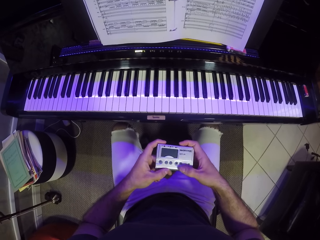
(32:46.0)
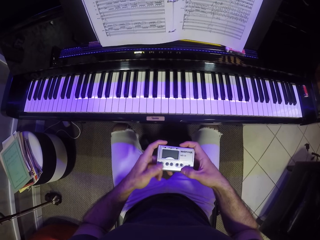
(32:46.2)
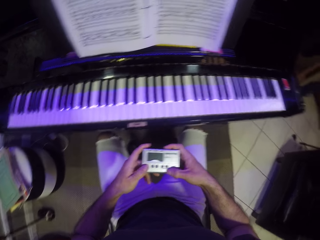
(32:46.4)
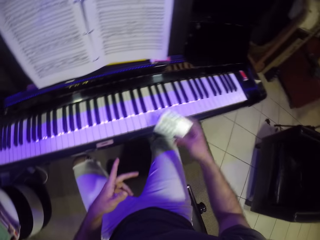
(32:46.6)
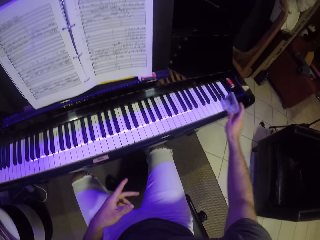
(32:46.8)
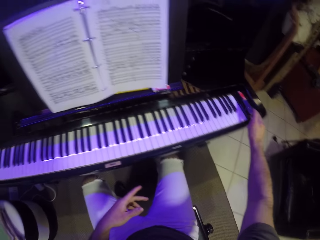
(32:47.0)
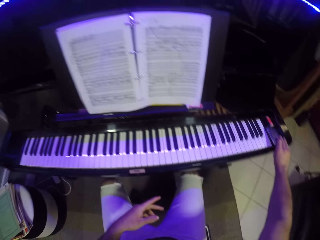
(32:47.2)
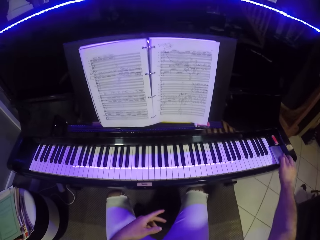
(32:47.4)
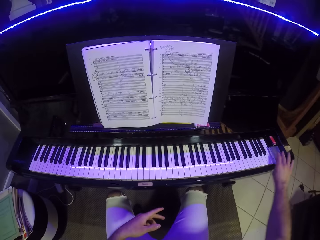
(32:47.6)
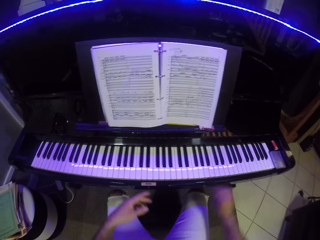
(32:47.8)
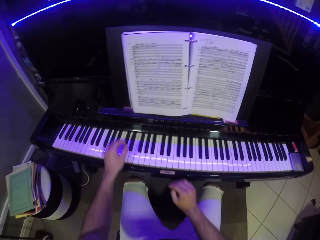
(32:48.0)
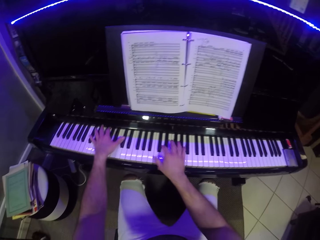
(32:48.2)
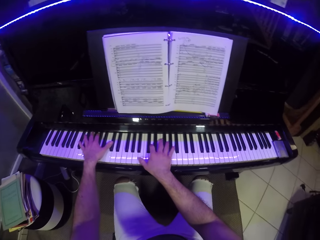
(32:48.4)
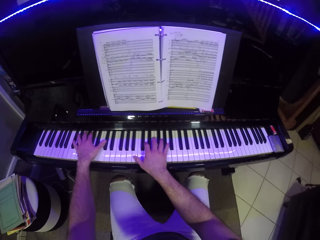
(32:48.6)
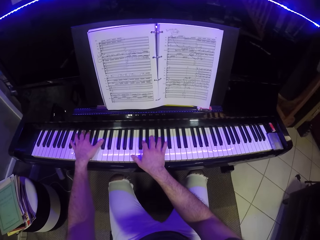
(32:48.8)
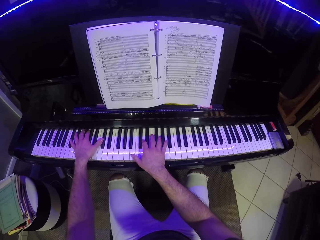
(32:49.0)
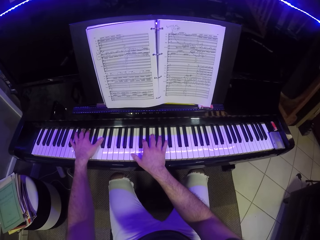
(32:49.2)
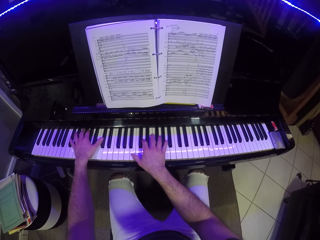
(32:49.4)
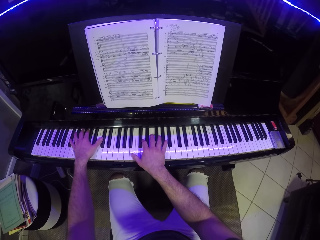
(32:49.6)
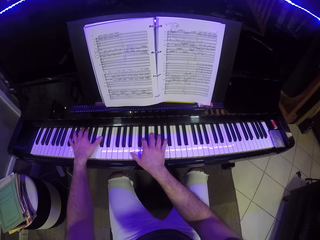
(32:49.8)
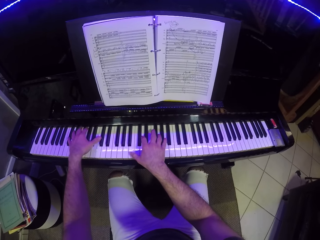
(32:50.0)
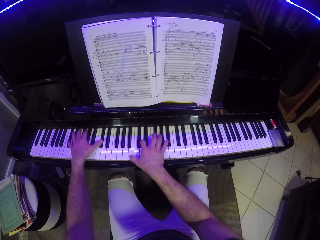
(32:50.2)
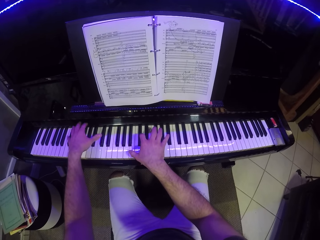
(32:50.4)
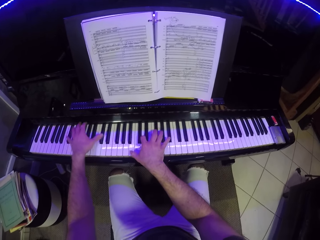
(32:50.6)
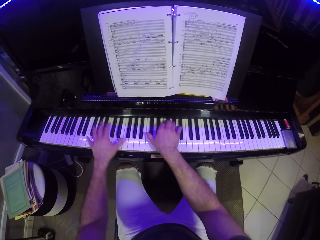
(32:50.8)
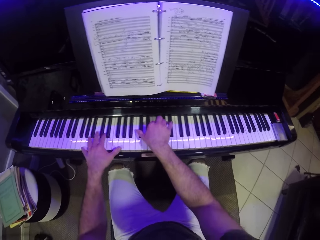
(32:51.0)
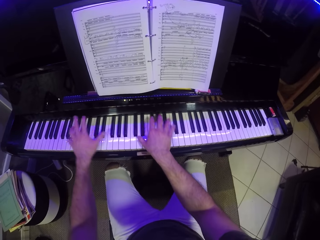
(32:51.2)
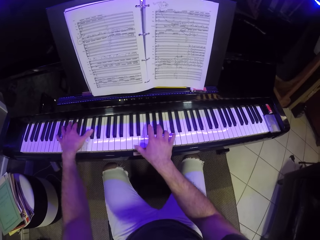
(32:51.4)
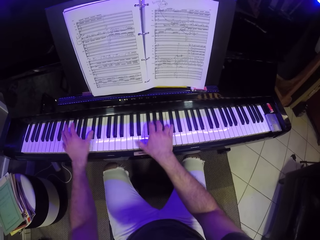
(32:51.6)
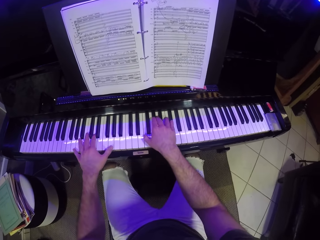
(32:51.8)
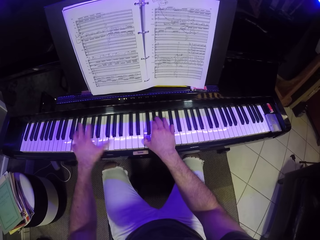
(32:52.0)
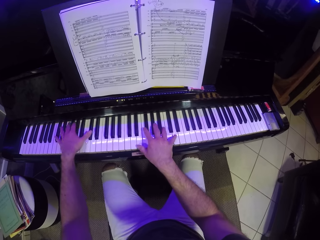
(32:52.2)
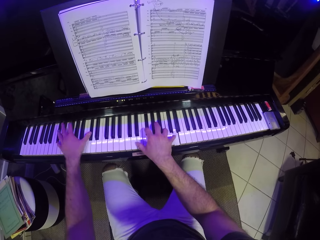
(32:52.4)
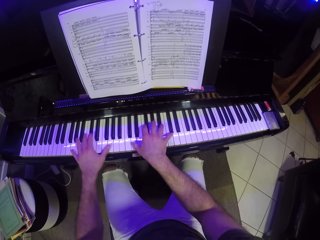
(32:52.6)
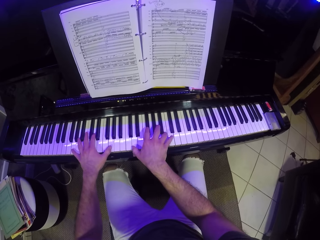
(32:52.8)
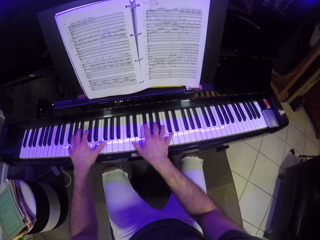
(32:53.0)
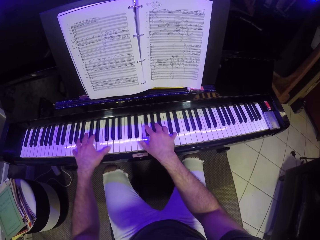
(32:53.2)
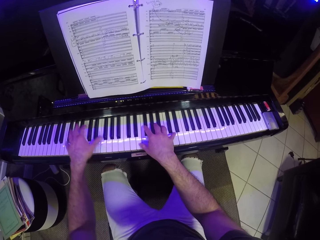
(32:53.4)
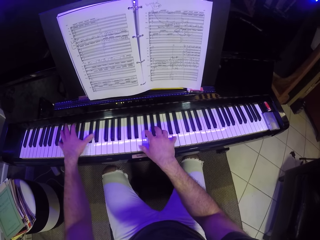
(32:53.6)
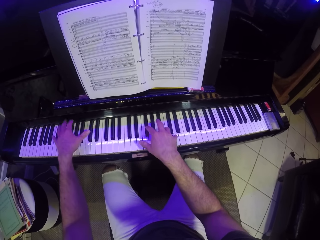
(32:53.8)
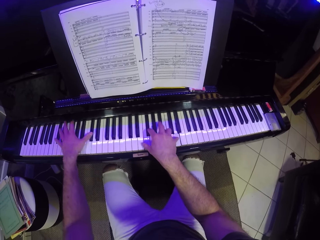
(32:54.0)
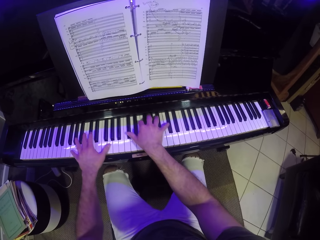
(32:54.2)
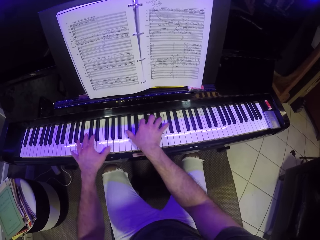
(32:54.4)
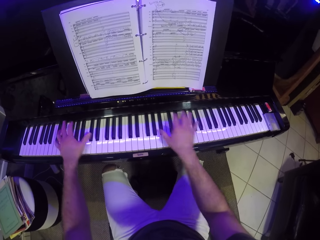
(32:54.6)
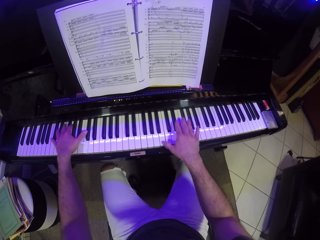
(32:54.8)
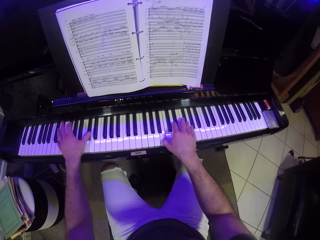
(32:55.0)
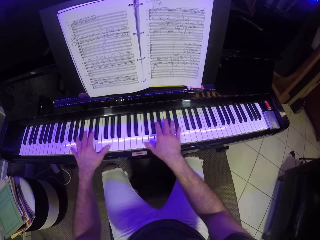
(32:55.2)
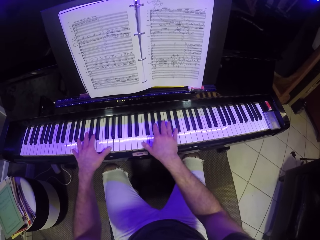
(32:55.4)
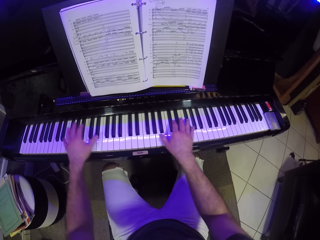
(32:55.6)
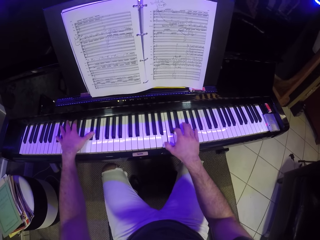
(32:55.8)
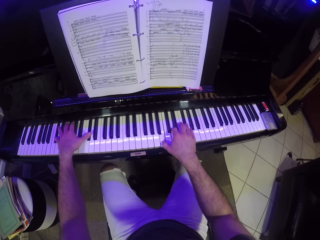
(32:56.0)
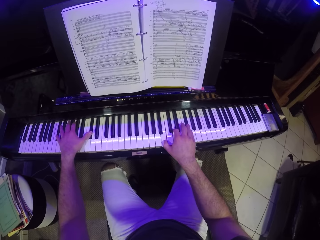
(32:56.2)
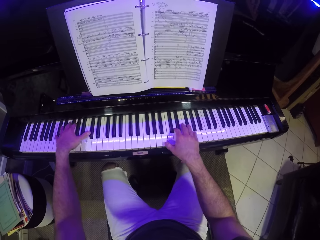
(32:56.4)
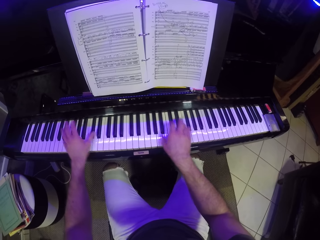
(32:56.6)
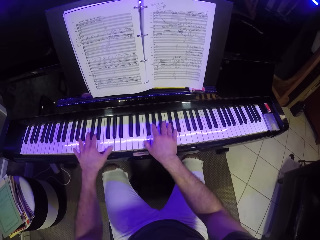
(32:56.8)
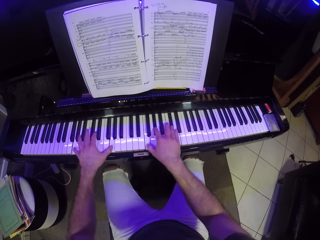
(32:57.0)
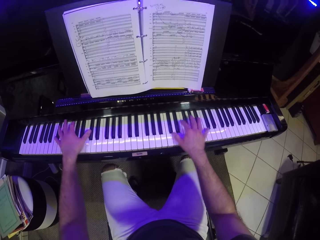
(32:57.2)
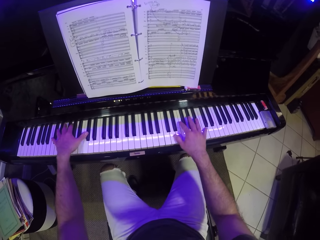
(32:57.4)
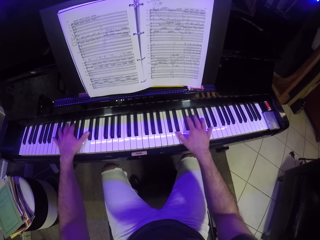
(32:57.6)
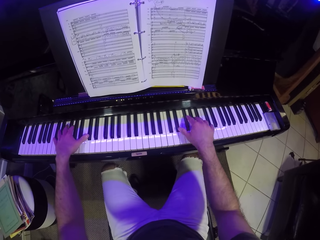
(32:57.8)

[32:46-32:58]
The camera wearer places the recorder in his right hand on the piano. He plays the piano with both hands.

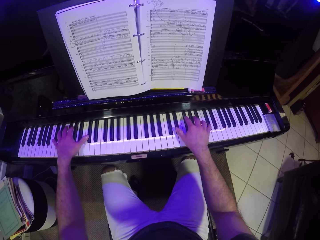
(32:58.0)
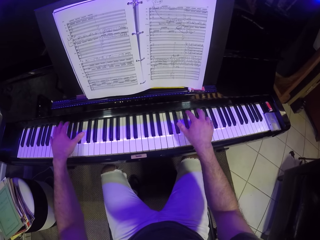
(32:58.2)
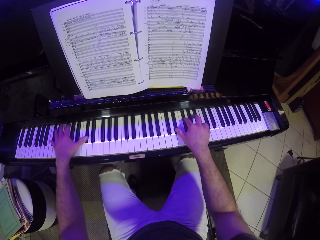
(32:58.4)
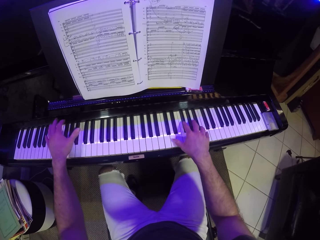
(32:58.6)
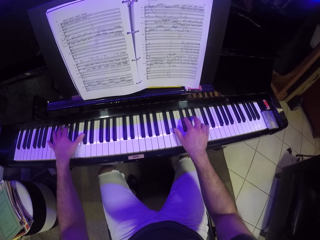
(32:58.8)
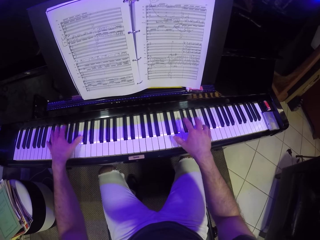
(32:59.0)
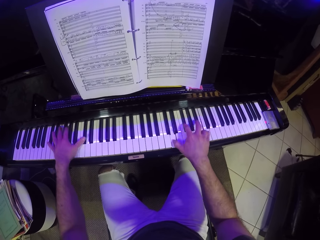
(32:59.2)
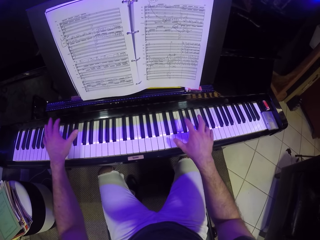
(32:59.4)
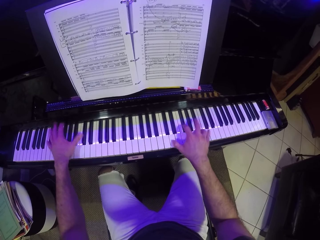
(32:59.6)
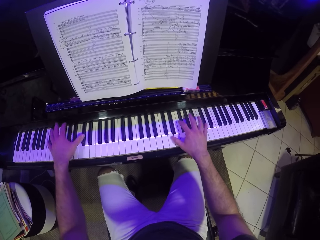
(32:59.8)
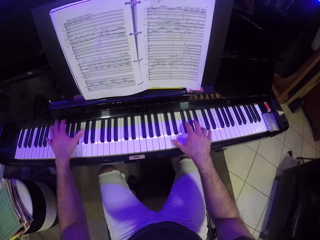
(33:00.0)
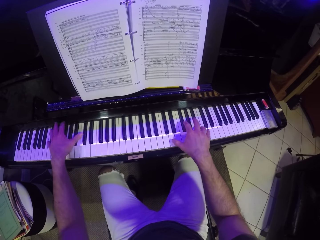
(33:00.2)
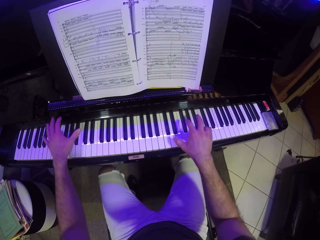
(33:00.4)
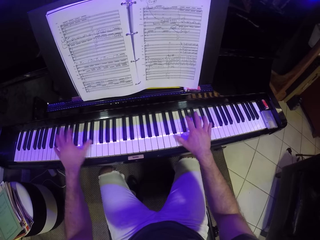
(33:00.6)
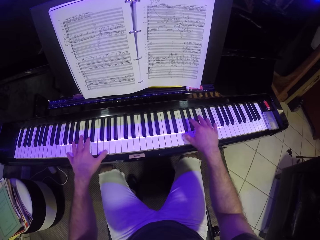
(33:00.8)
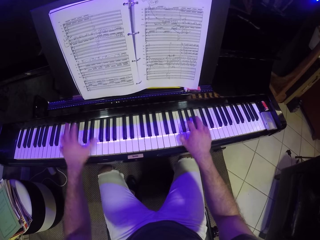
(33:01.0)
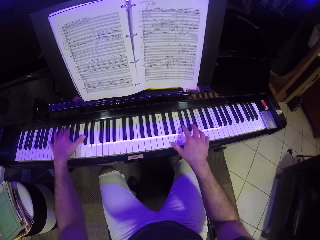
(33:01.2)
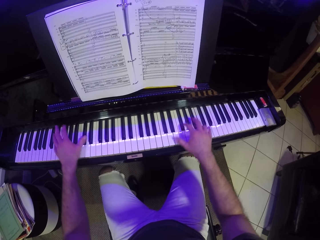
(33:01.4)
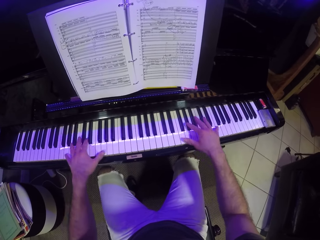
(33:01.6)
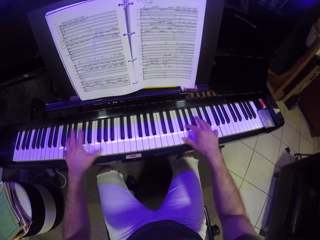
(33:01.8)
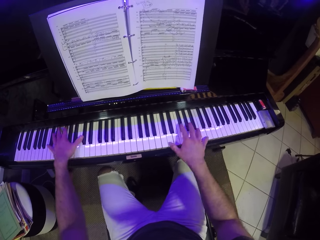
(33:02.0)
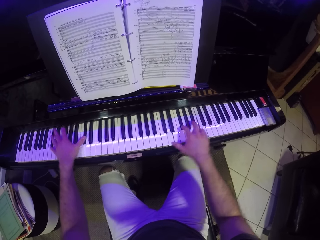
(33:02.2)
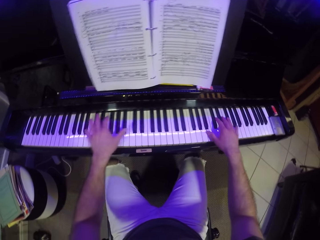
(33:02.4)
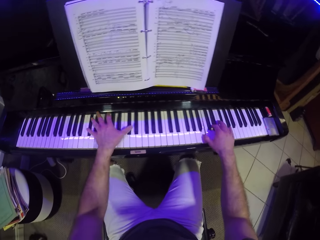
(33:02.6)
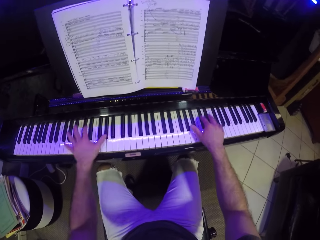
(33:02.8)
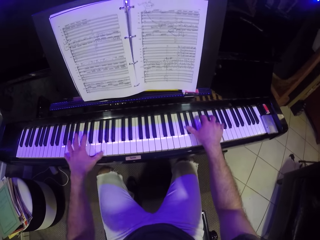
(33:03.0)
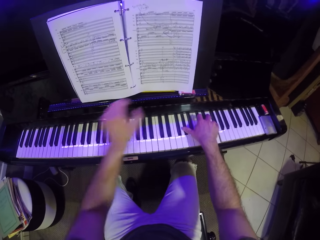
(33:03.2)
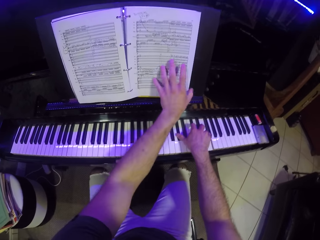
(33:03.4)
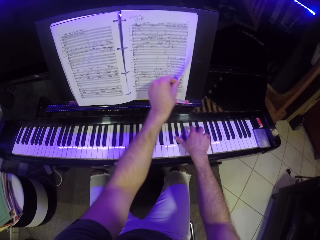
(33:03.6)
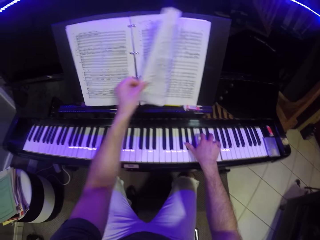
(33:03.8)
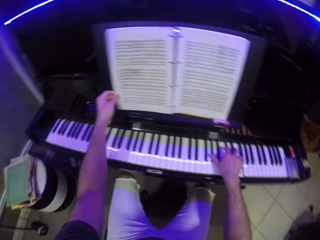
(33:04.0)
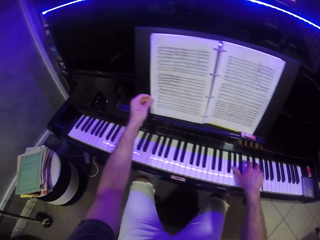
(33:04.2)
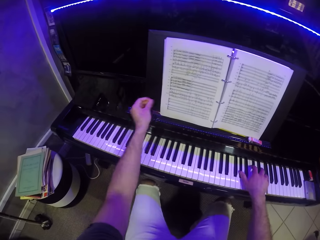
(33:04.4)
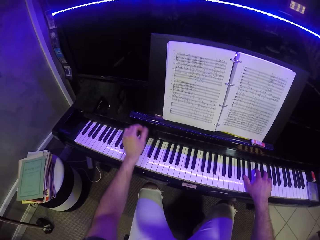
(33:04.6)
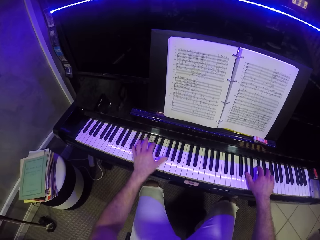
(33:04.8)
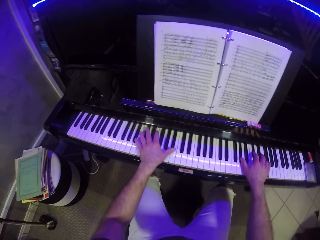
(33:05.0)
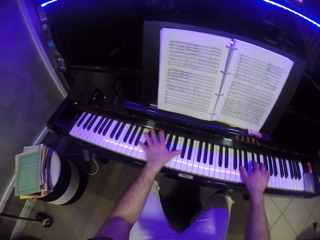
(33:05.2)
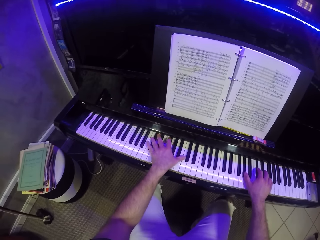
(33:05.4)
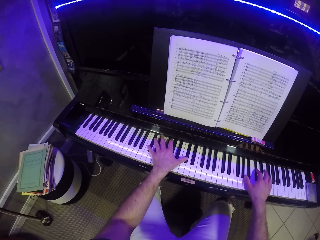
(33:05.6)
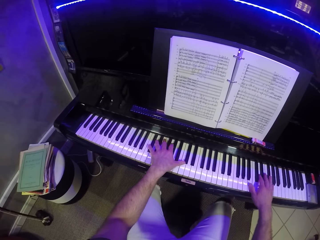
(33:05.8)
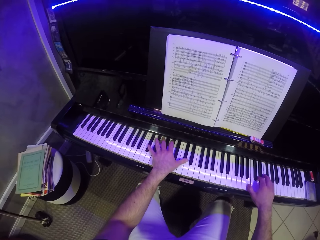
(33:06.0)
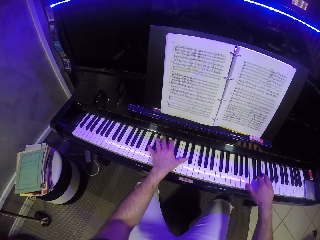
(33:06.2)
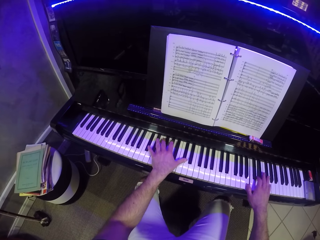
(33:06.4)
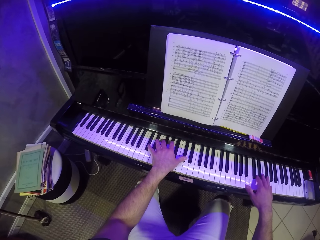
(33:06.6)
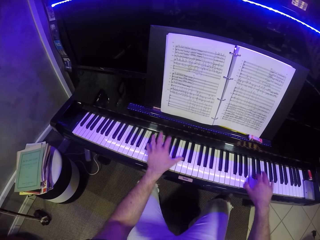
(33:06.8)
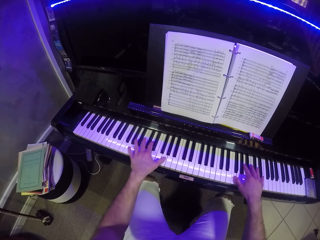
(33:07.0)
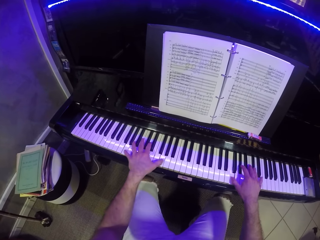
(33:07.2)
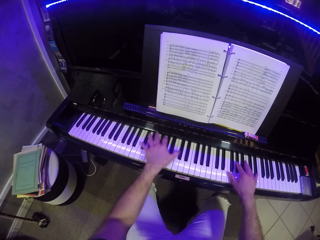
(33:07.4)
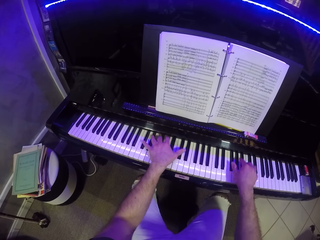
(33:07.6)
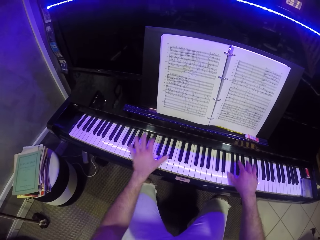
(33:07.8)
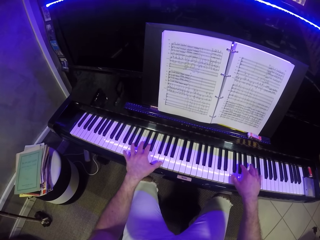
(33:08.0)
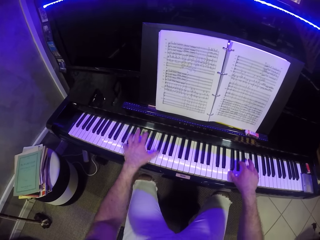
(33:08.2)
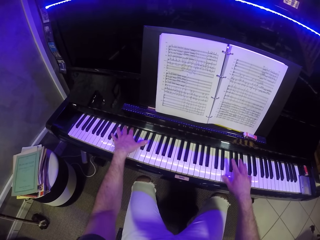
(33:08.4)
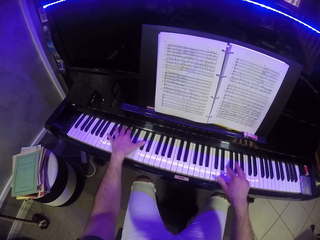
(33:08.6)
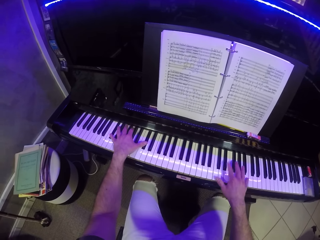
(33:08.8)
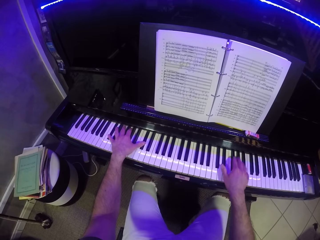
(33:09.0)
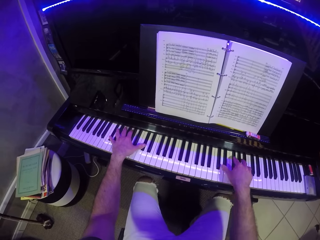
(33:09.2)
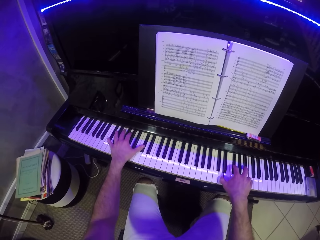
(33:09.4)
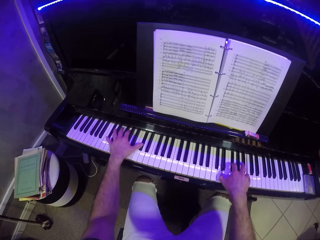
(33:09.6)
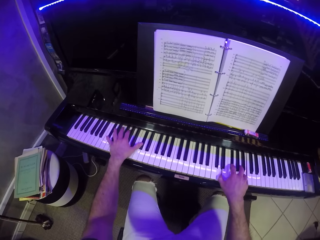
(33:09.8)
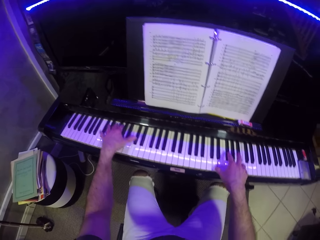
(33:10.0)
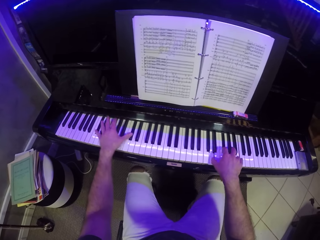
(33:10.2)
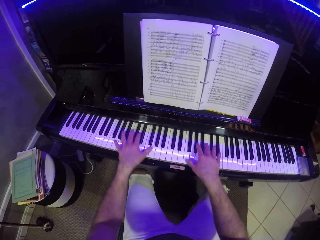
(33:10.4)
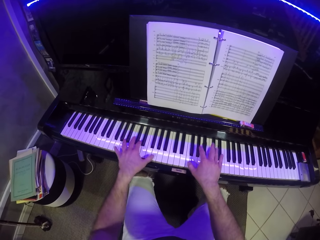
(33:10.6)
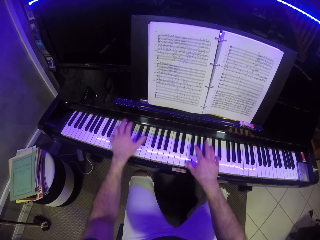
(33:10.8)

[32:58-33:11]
The camera wearer flips a page from the music sheets on the piano with his left hand. He plays the keyboard.
